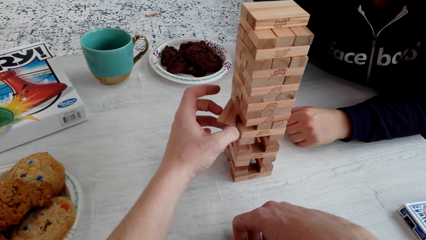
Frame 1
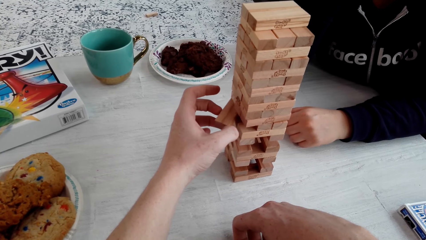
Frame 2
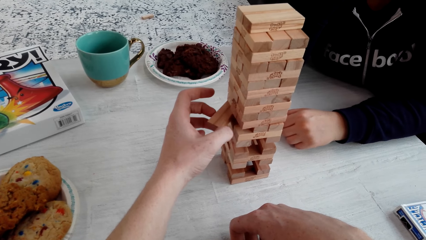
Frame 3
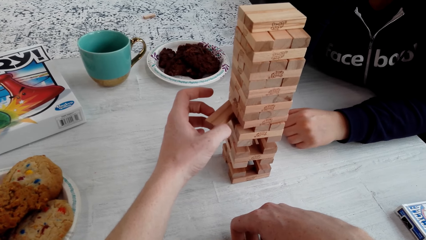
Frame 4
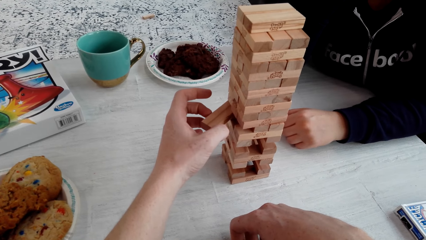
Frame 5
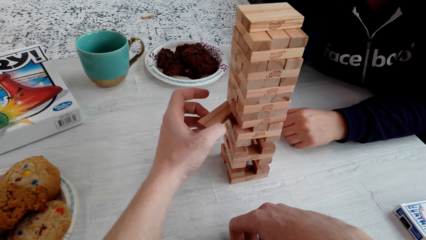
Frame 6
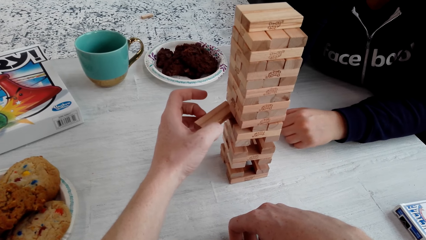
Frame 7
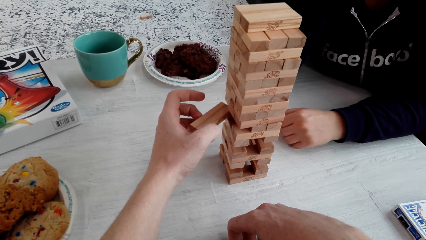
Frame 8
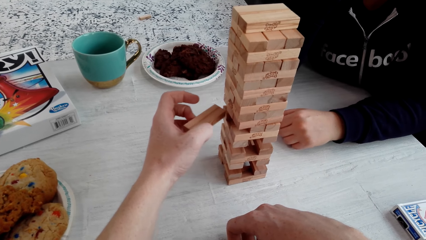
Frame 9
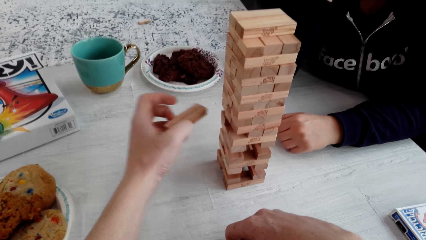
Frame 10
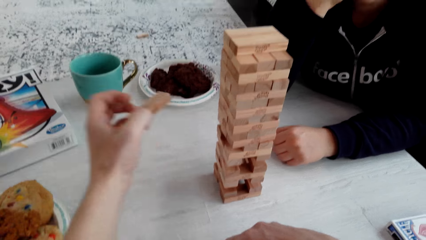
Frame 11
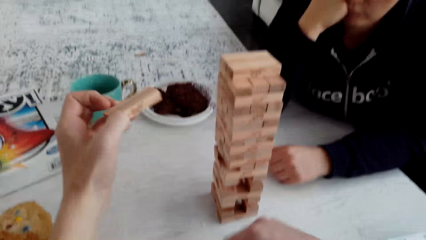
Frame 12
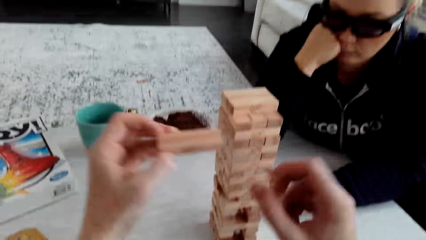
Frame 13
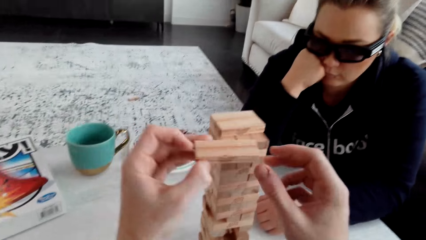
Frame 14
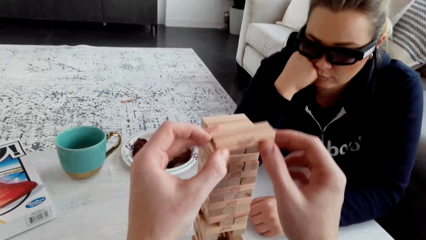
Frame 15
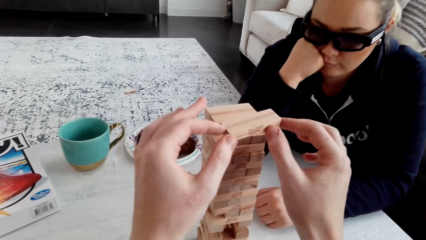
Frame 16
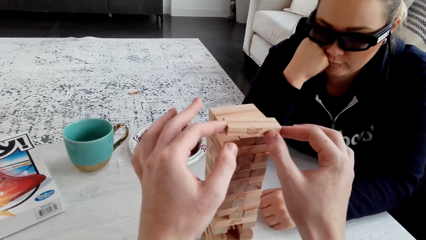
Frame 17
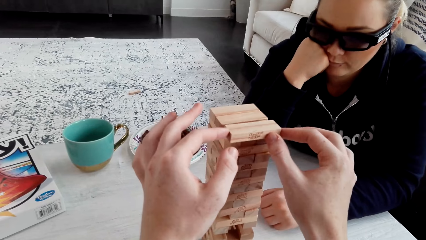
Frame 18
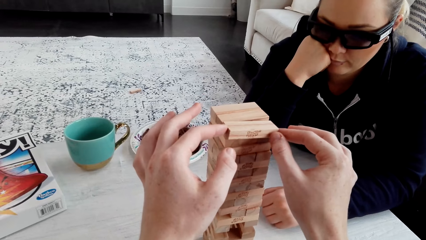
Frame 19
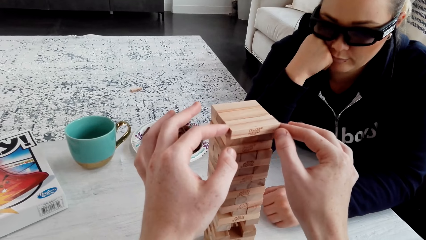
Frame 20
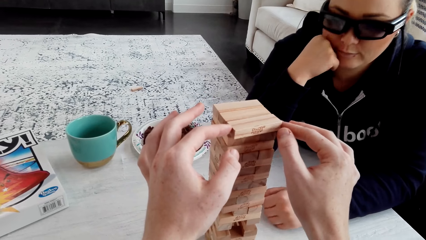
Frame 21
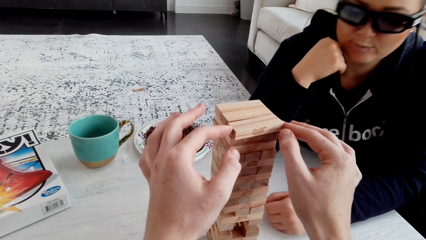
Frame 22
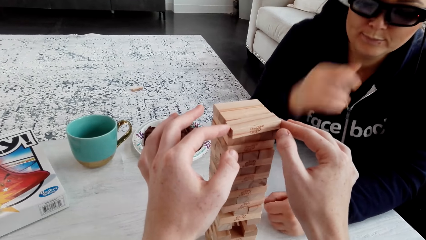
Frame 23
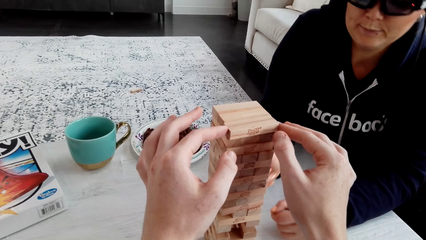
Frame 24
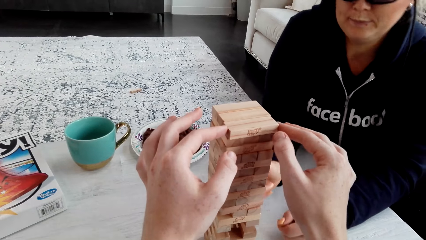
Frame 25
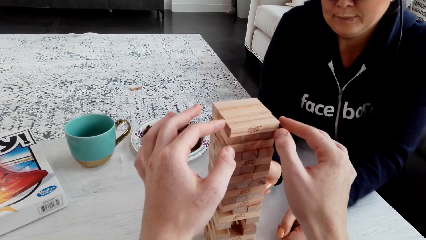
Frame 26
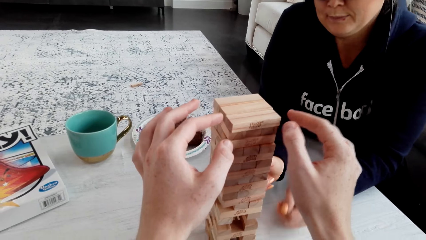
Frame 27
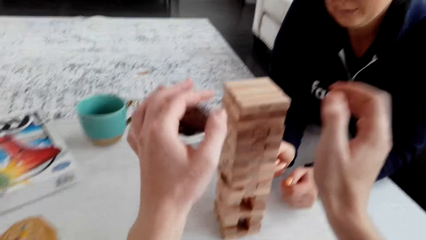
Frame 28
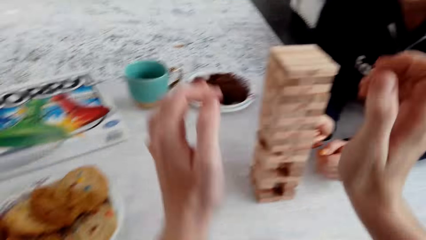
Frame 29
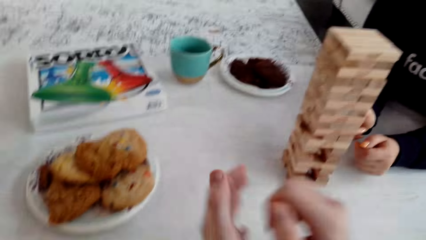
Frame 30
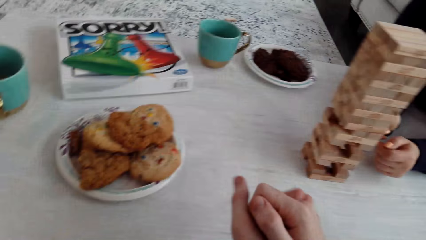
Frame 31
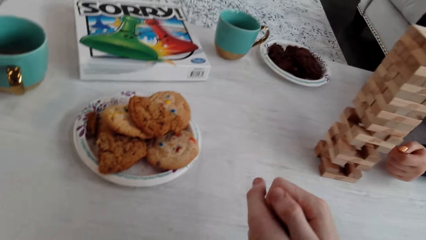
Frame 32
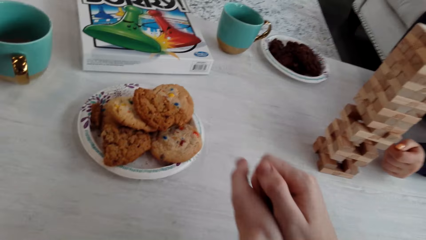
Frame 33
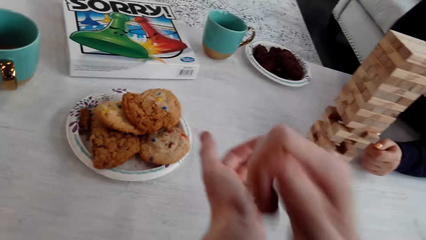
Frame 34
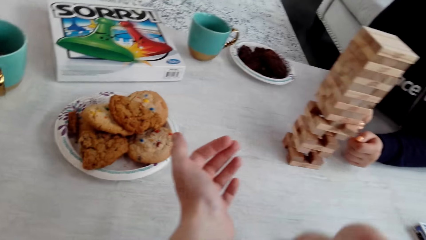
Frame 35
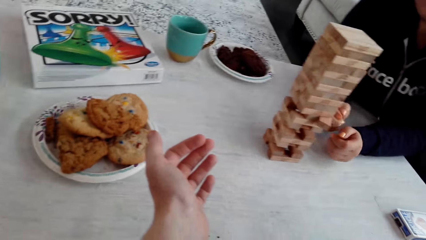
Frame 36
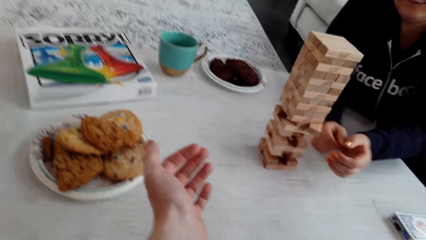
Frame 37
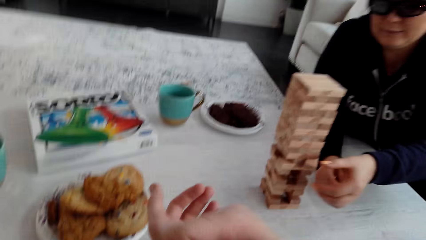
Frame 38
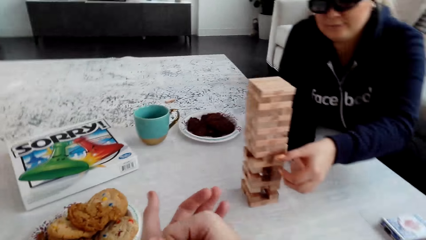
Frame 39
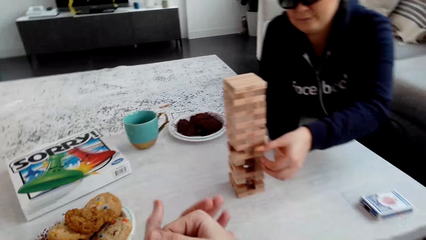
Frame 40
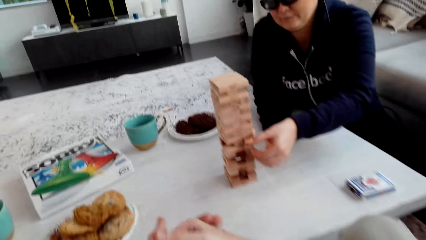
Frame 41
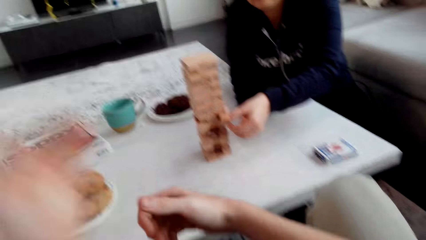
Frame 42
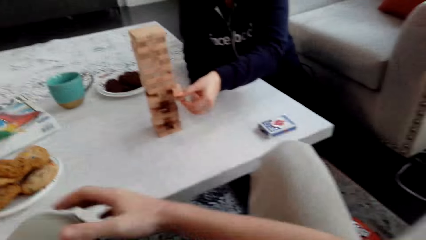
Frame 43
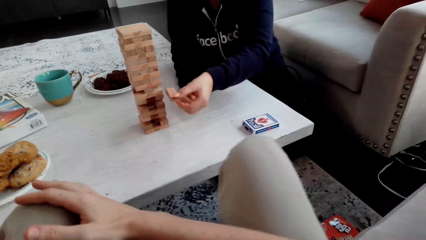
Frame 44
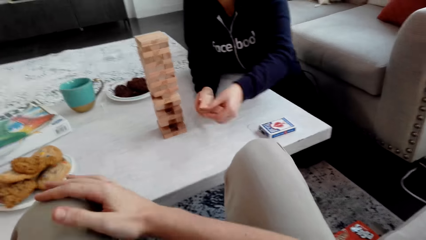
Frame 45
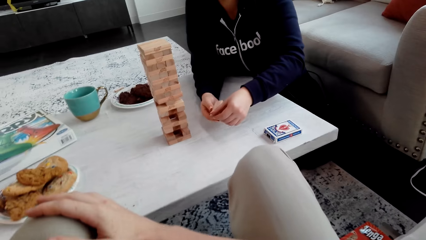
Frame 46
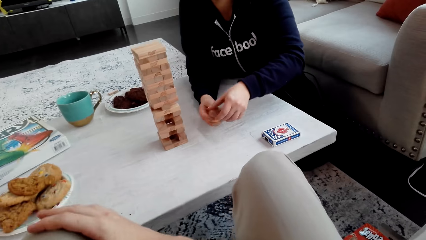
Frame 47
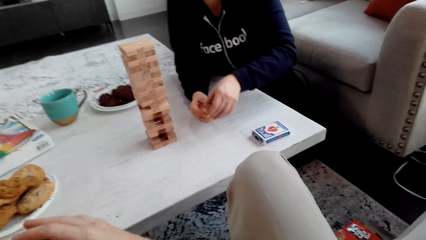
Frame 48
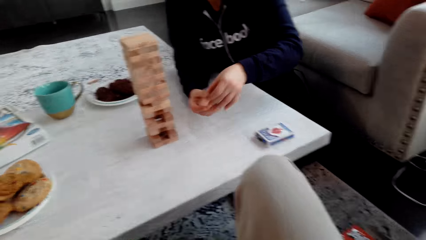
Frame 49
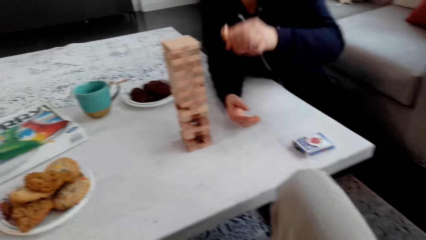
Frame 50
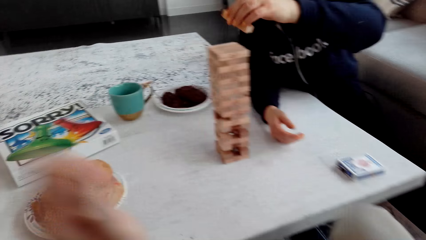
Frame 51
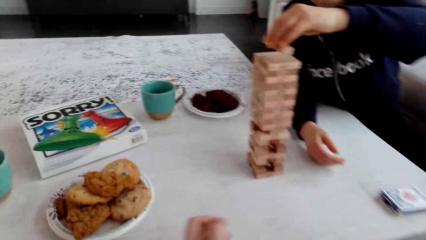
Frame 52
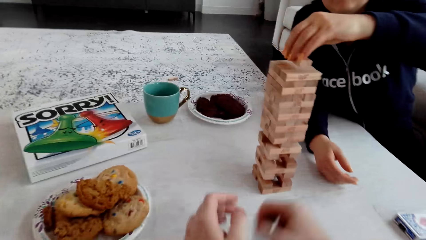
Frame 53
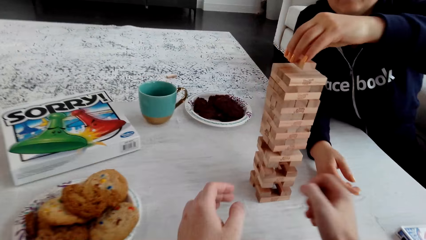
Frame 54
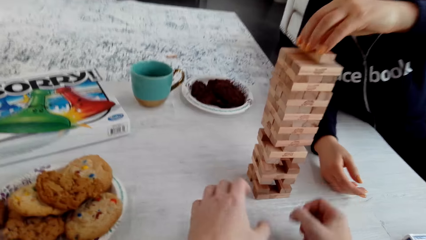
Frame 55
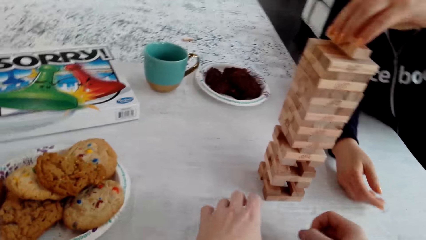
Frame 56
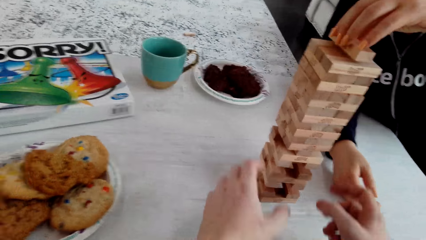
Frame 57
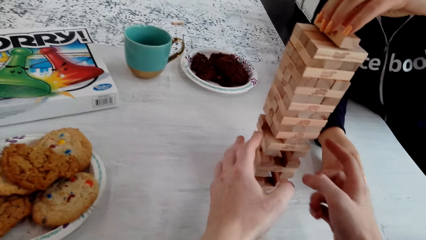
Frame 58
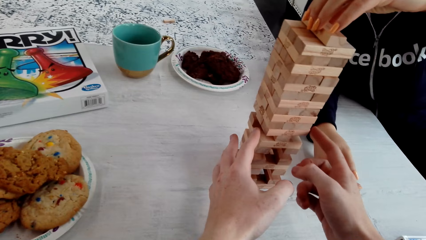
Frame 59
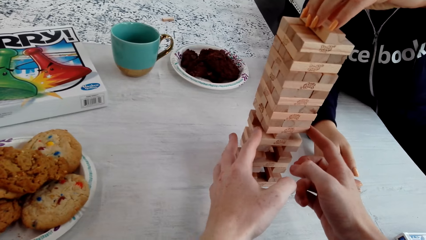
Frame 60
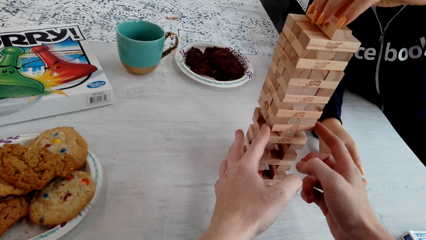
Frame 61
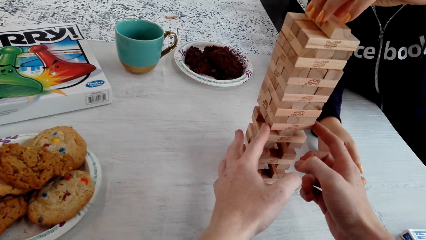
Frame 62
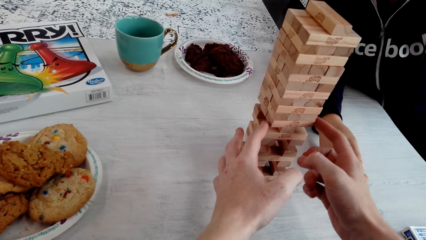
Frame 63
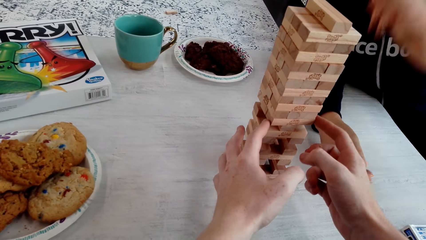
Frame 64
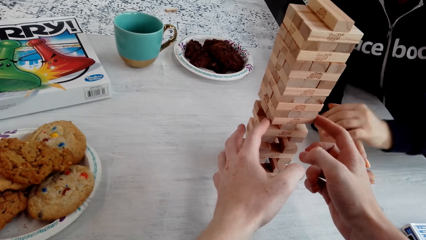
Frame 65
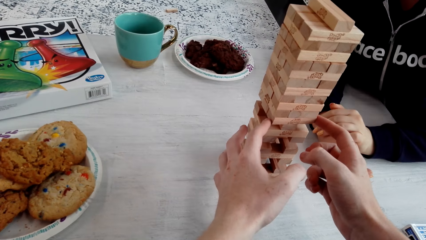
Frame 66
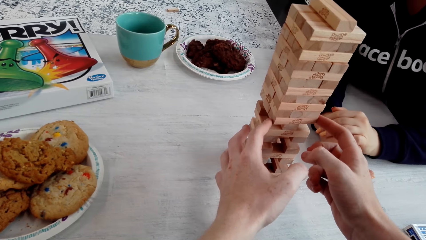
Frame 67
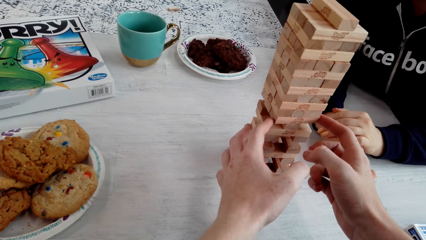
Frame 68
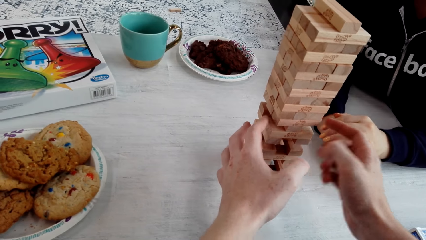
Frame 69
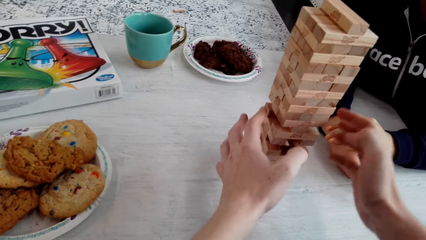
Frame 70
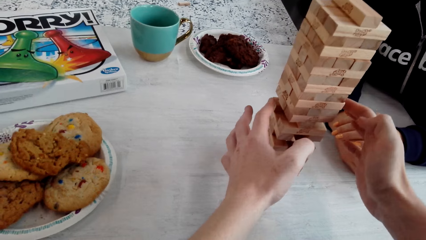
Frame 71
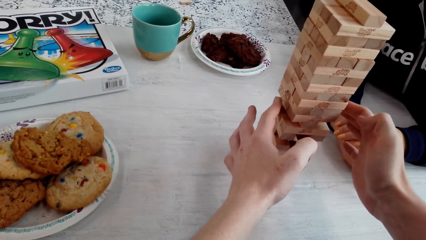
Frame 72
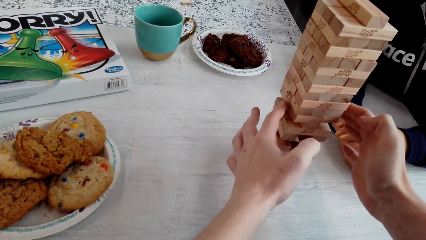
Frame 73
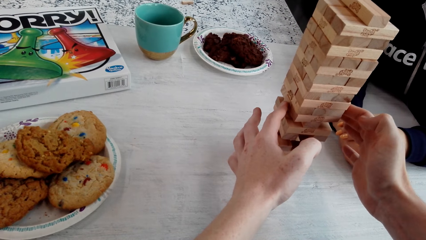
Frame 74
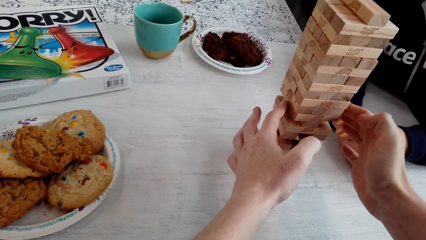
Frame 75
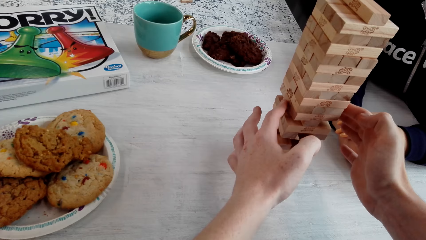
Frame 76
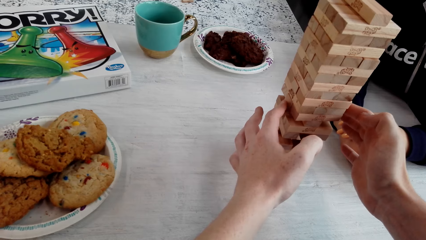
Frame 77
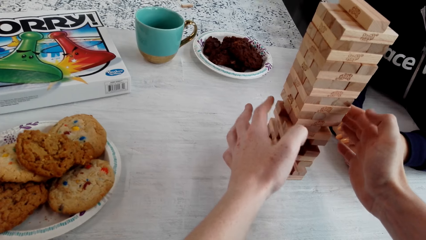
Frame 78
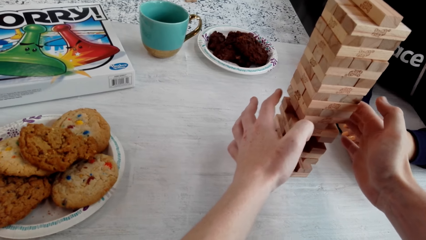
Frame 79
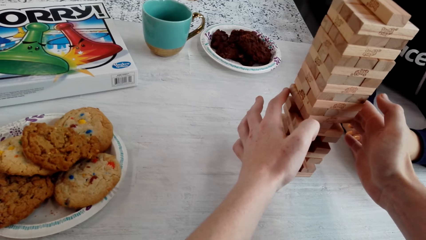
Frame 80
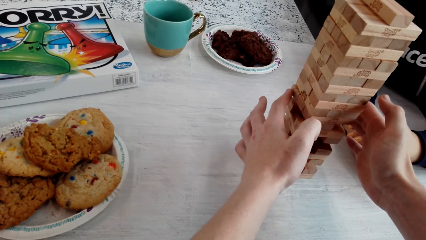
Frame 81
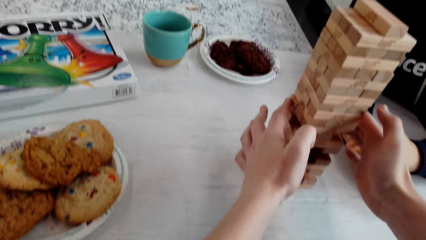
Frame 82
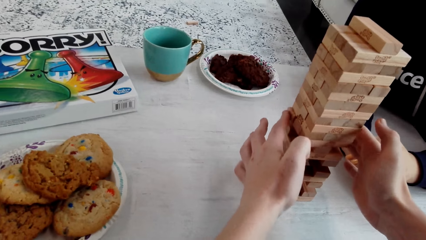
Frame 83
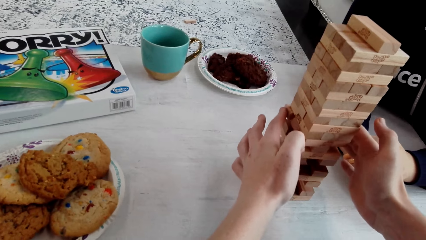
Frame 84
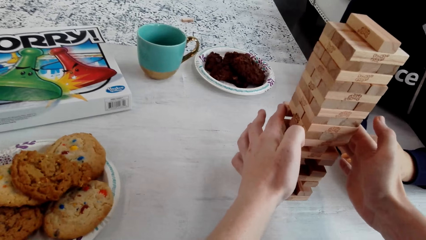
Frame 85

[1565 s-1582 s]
The camera wearer holds the wooden jenga piece with his left hand. He laughs. He puts the wooden jenga piece on top of the jenga with both his hands. A woman plays the jenga. She removes the wooden jenga piece with her left hand. She holds the wooden jenga piece with both her hands. She puts the wooden jenga piece on top of the jenga with her left hand. The camera wearer plays the jenga. He removes a piece from the jenga blocks.
